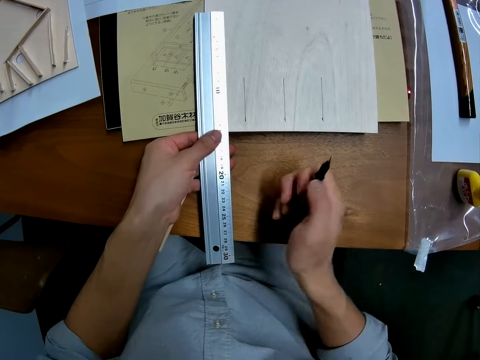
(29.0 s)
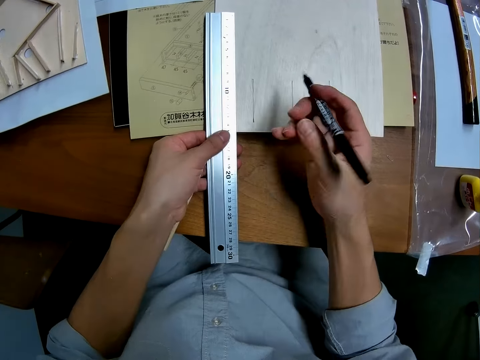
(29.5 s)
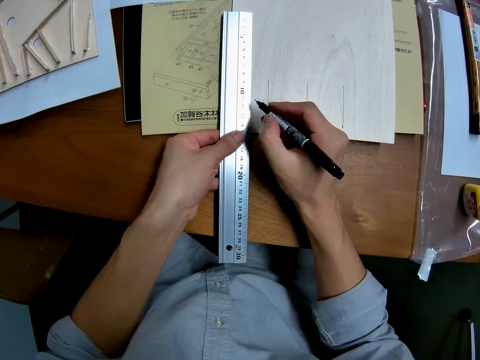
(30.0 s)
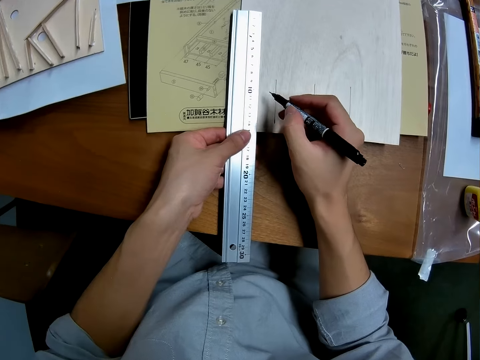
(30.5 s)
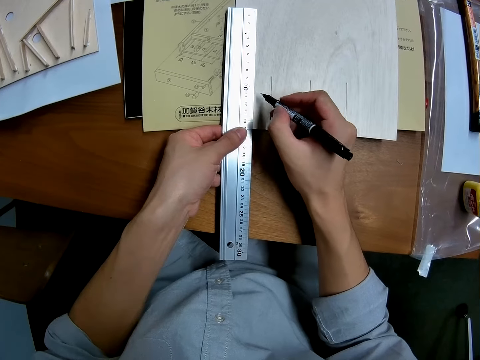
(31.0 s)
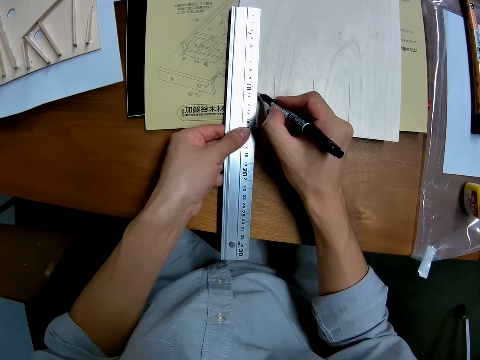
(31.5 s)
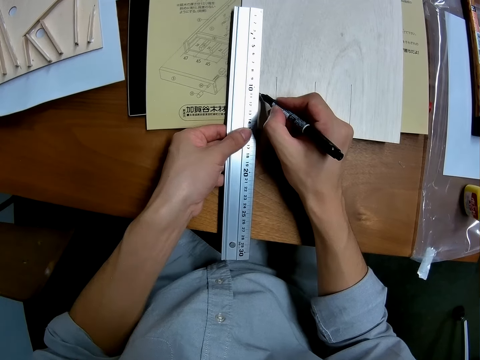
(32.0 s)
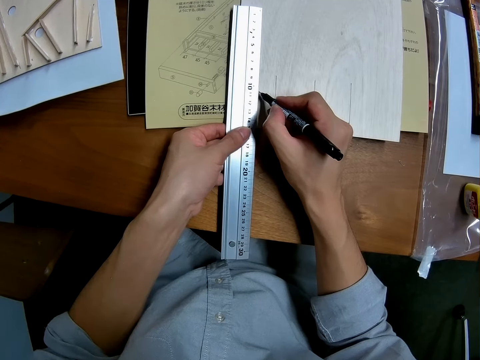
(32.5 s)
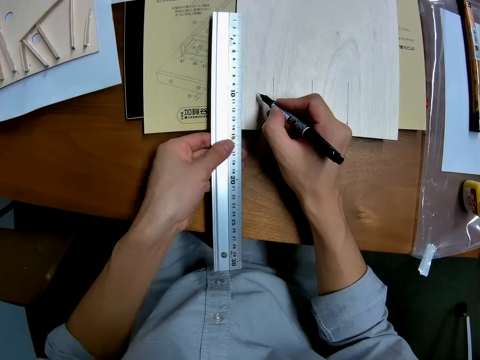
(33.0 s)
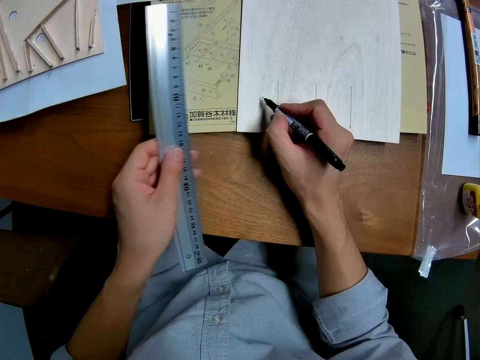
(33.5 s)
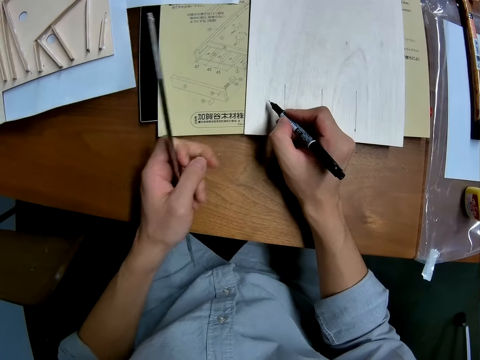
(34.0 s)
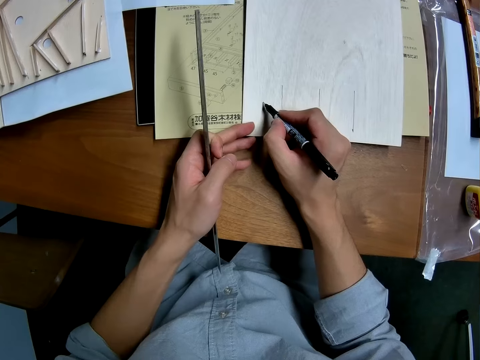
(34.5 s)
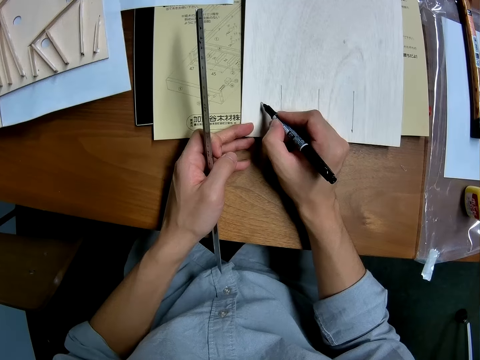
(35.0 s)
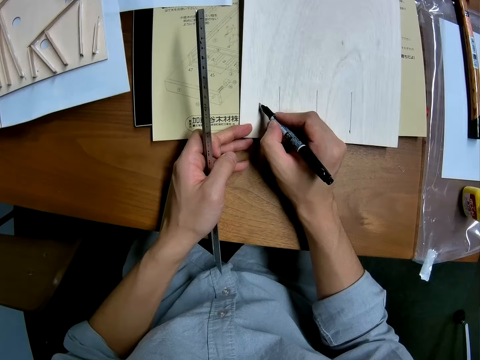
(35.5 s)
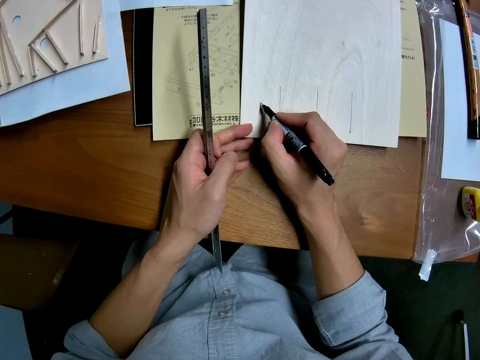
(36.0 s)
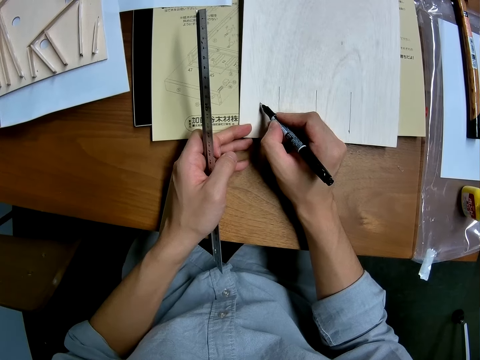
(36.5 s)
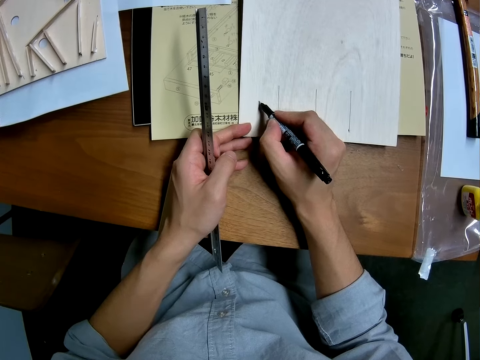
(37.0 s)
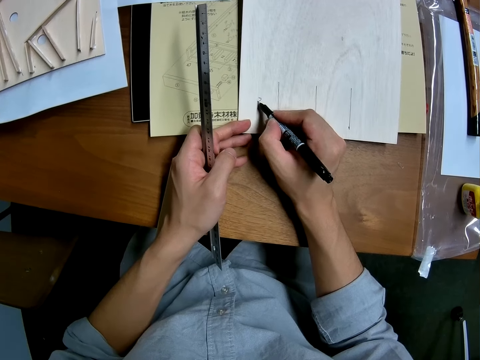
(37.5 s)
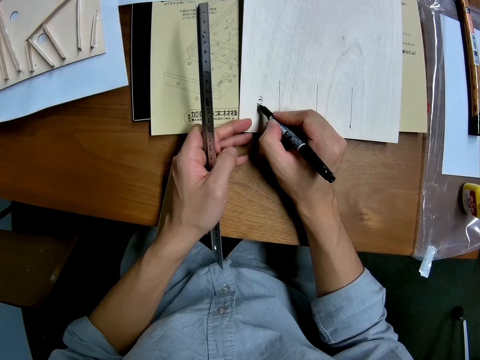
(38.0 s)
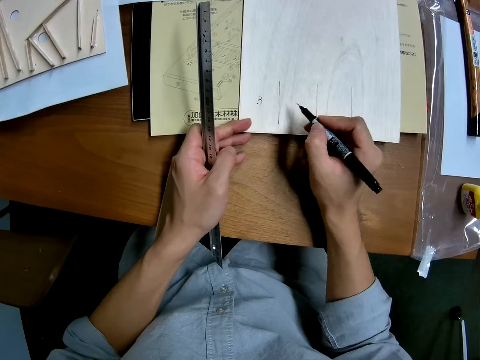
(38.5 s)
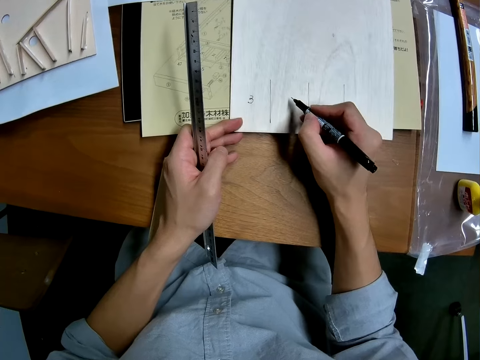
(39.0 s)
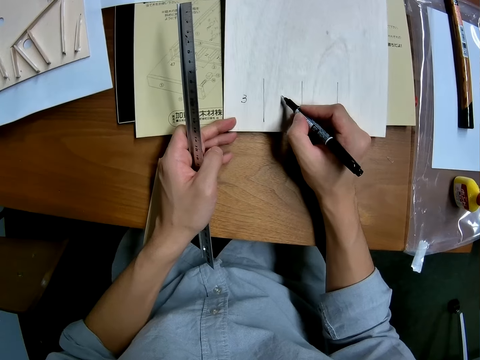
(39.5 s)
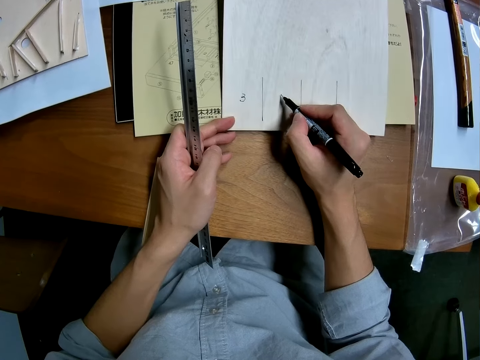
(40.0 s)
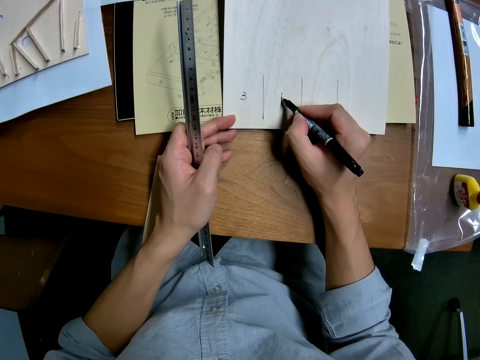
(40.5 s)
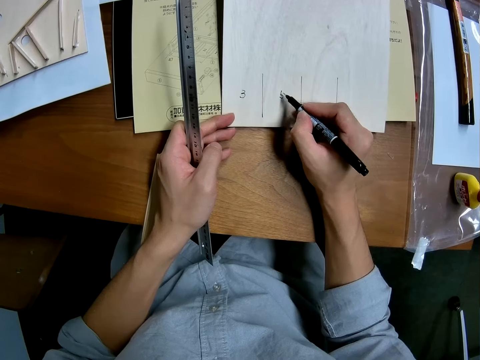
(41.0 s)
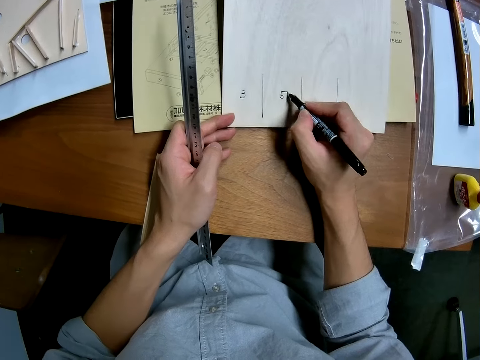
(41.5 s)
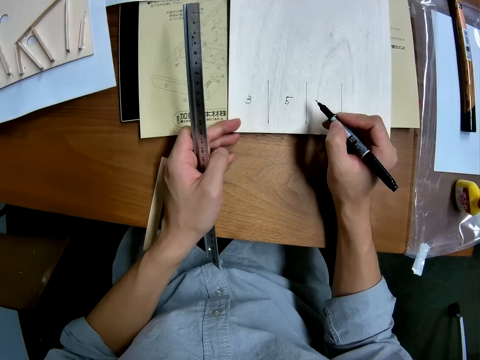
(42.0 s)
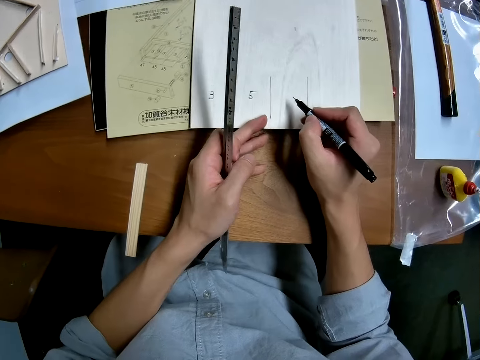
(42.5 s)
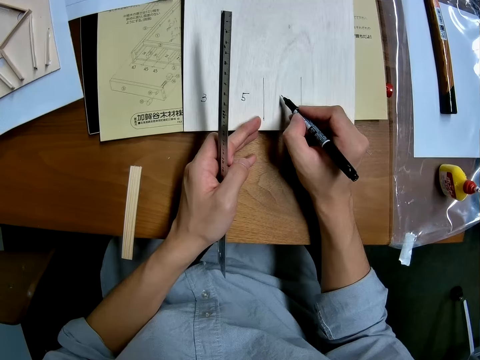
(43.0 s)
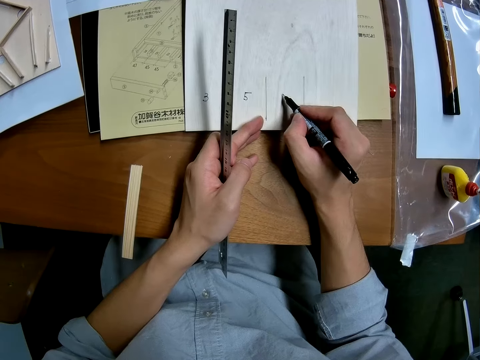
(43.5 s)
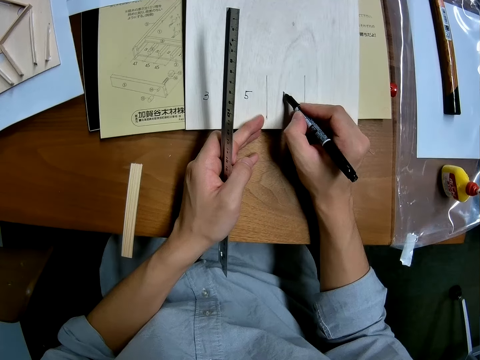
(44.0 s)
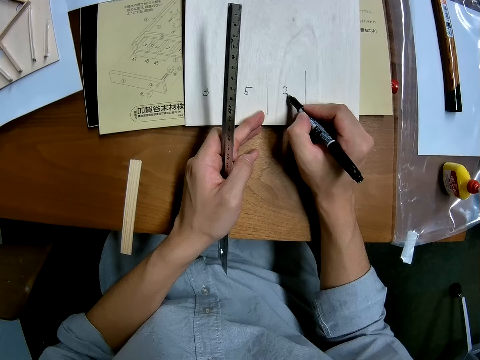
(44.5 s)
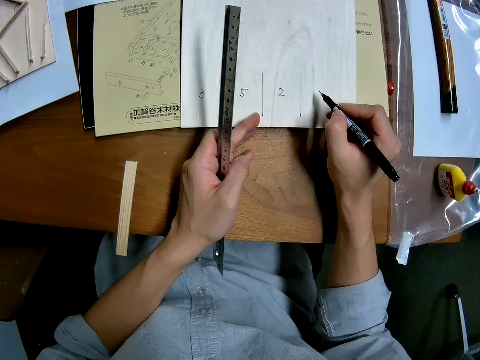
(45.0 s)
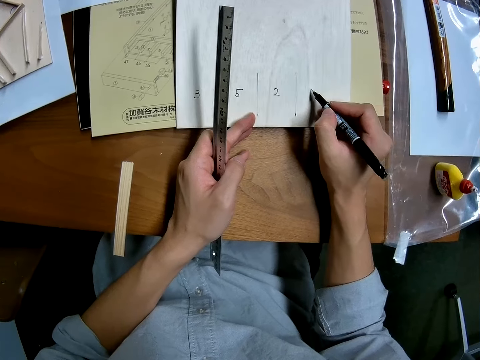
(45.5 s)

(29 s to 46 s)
The camera wearer makes a mark with the pen and the ruler on the paper. They hold the ruler. They remove the ruler from the paper. They put the hand on the table. They write on the paper with the pen. They move the hand.

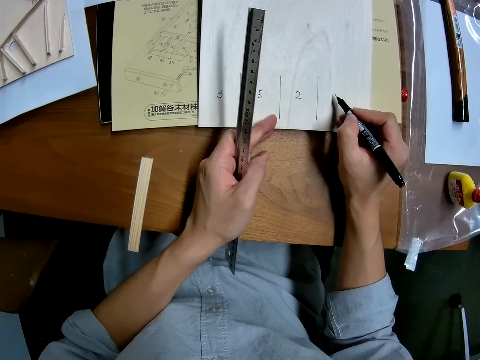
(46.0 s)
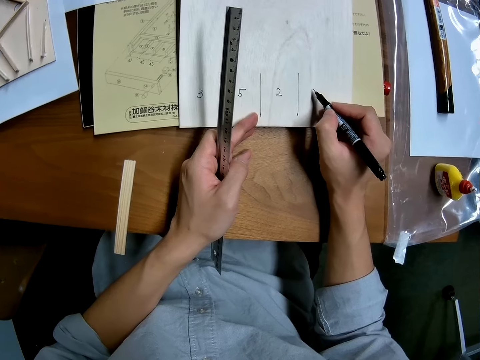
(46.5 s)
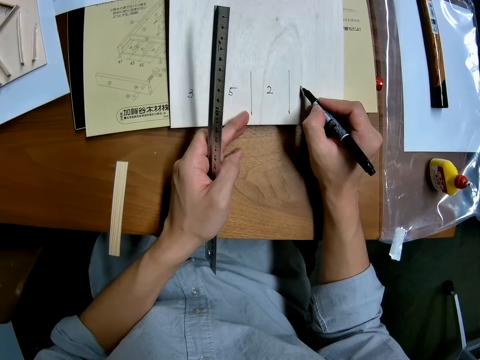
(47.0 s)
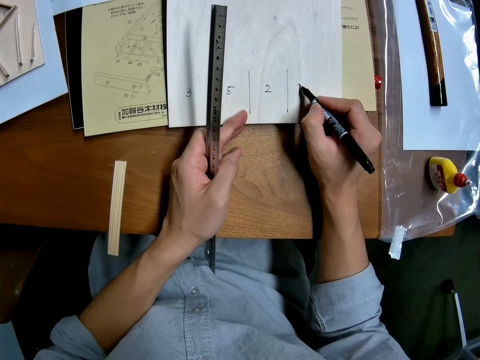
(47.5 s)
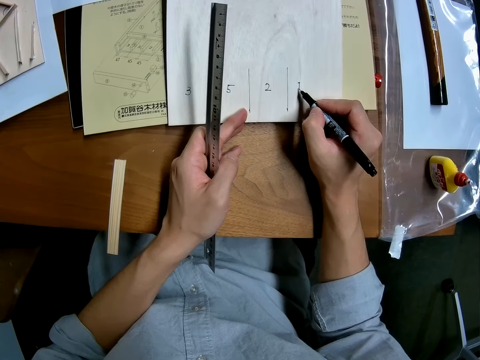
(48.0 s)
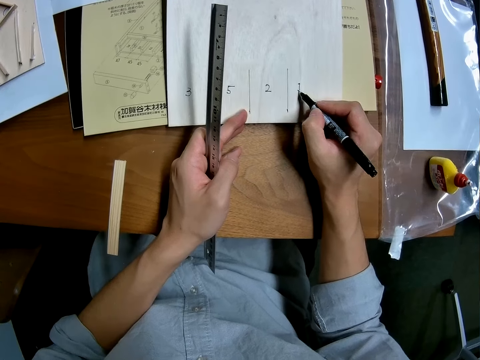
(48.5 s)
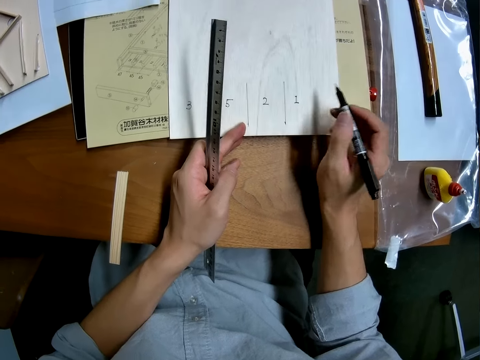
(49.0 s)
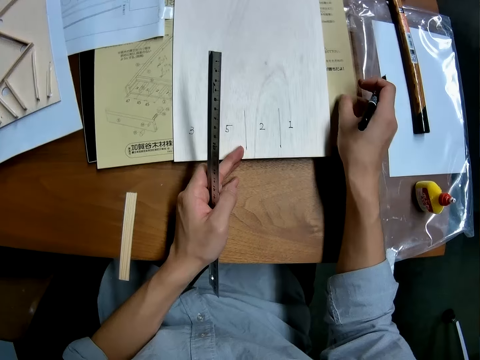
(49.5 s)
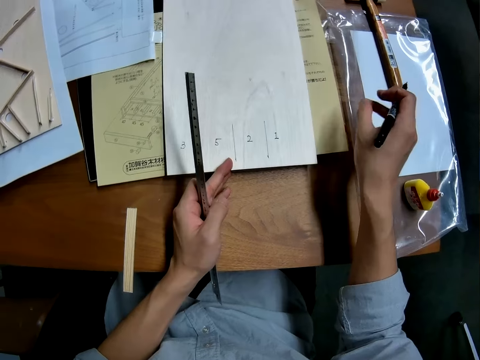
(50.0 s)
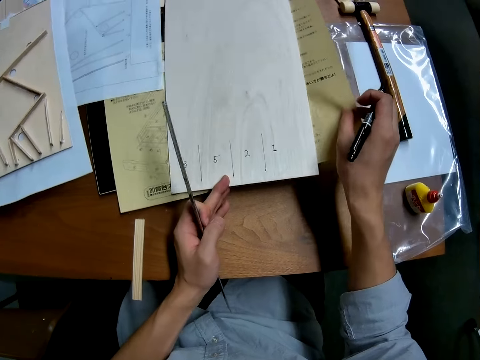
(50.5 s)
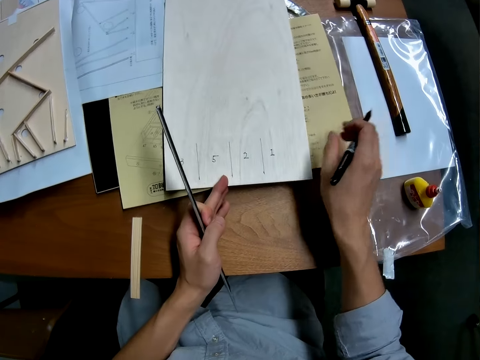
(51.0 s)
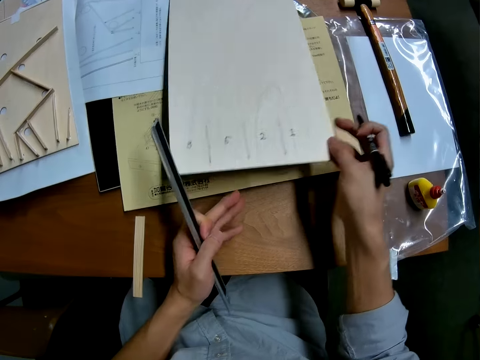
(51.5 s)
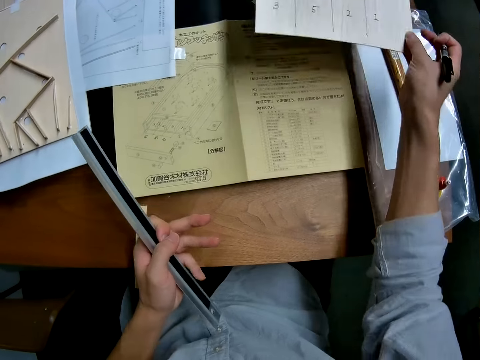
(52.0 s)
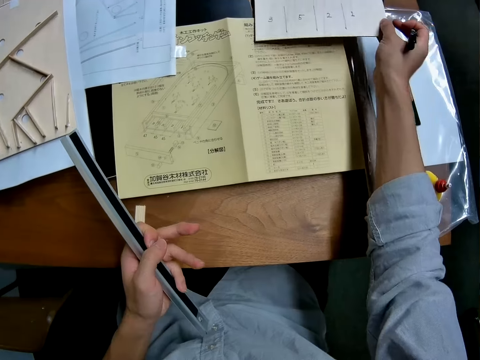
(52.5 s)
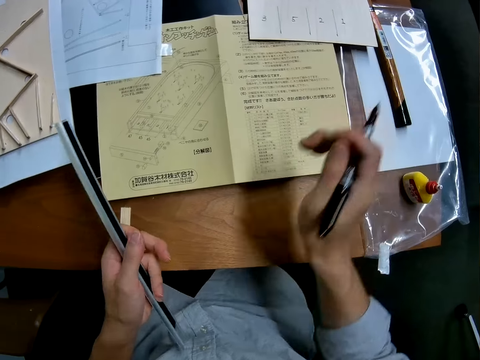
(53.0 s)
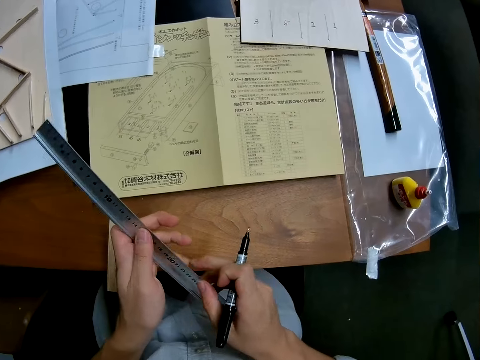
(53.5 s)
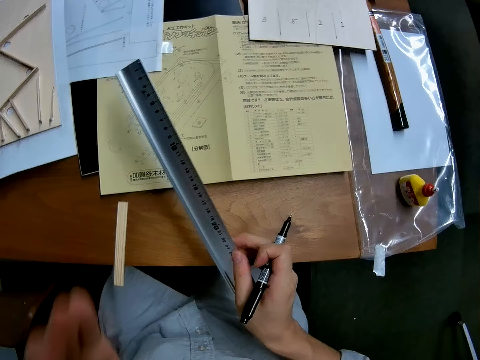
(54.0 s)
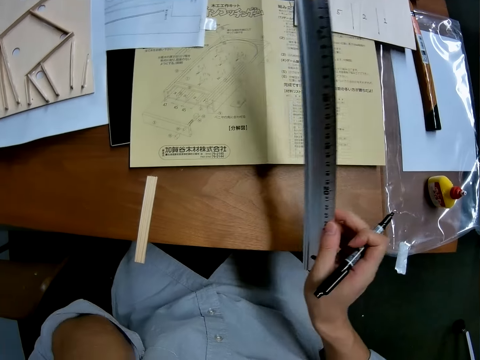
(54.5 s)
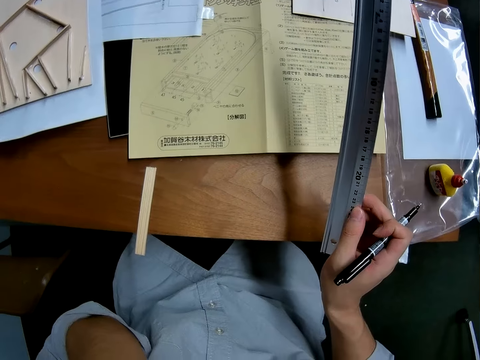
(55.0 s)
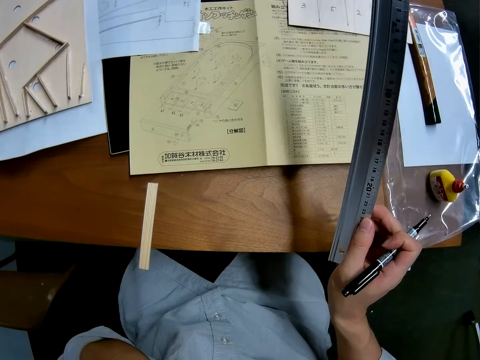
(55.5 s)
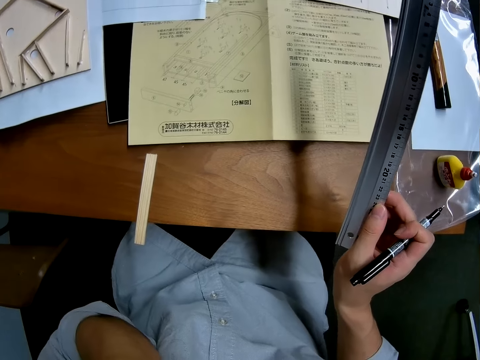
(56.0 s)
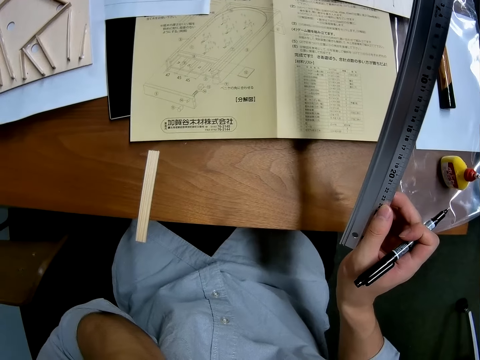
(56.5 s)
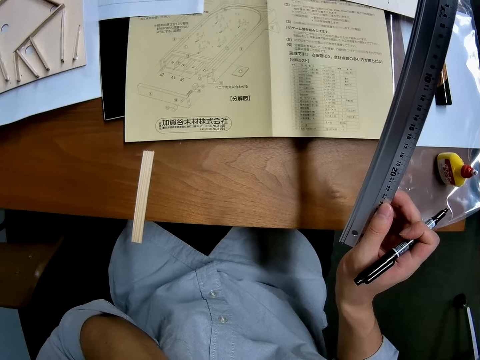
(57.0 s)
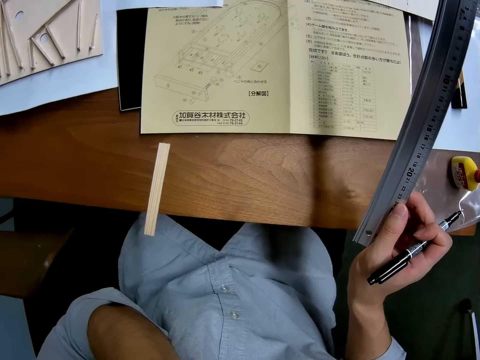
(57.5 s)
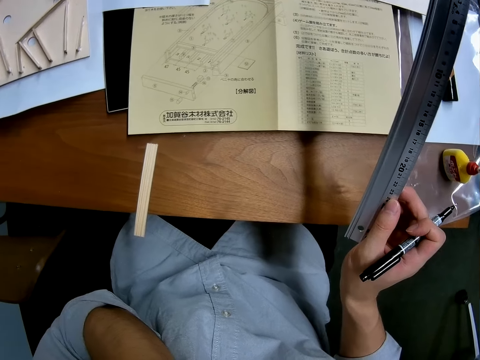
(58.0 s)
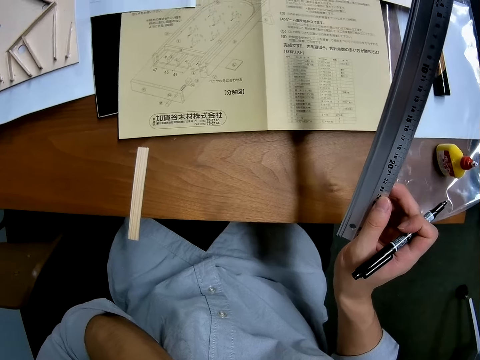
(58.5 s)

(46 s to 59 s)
The camera wearer lifts the manual. They touch the instruction manual on the table. They adjust the instruction manual on the table. They lift the model piece. They pick up the paper from the table. They put the model piece on the table. They drop the paper from the table. They pass the ruler from her left hand to her right hand. They touch his face with his left hand. They lift the hand. They look at the manual.
